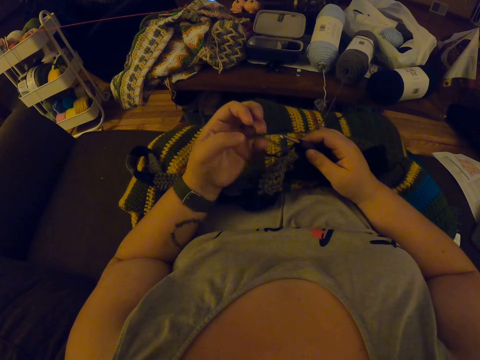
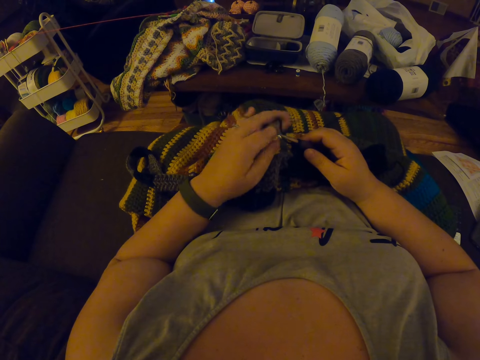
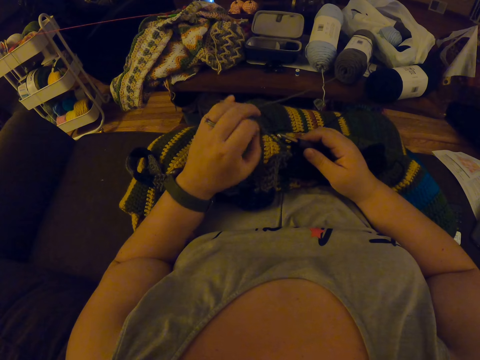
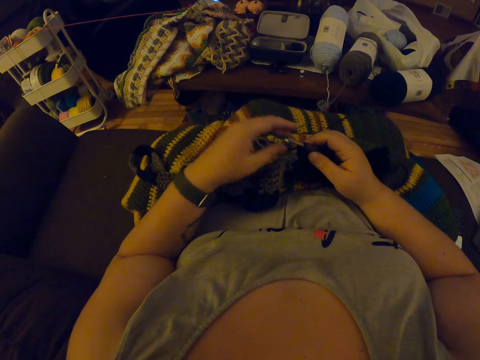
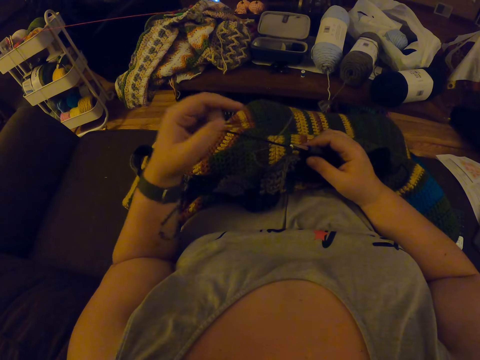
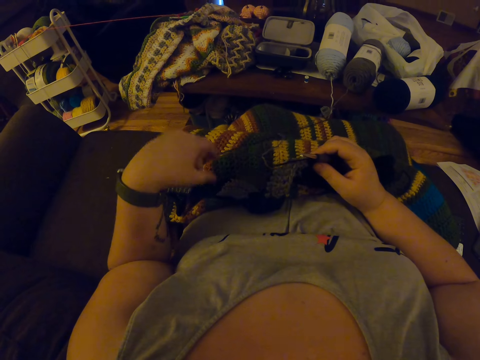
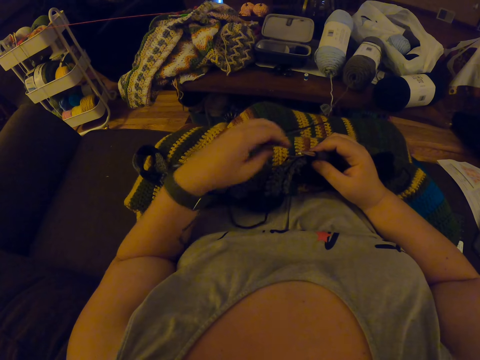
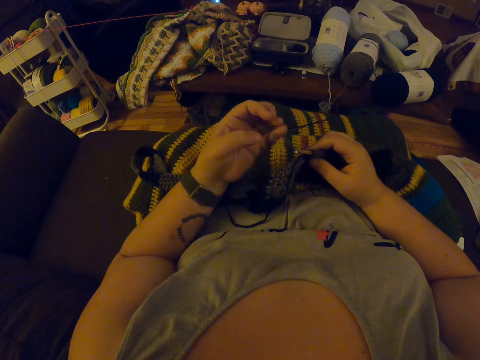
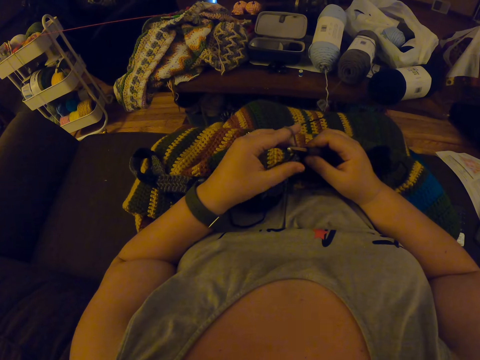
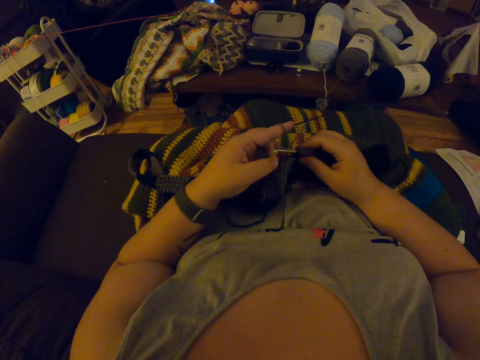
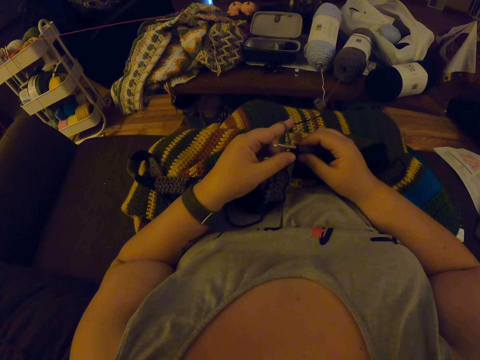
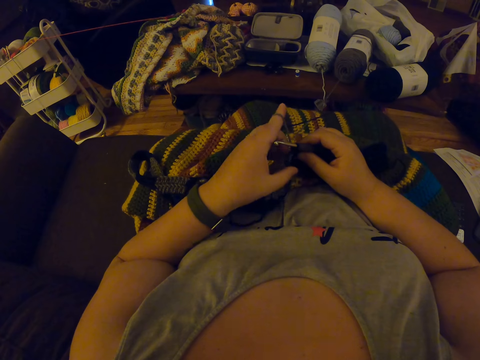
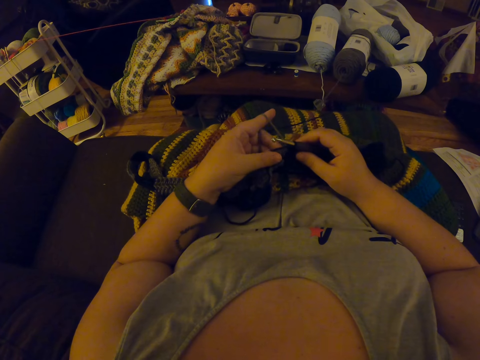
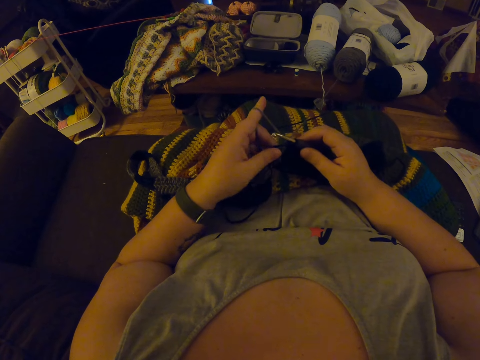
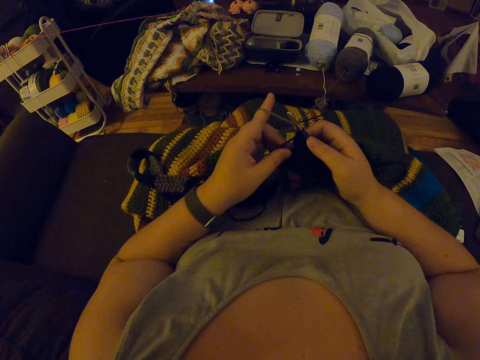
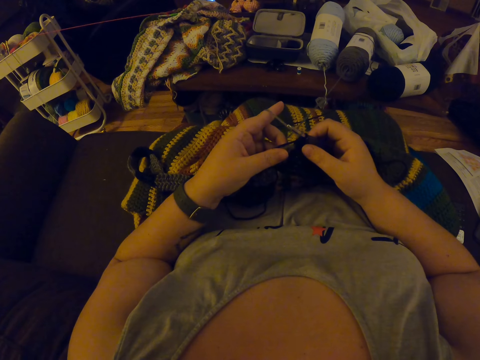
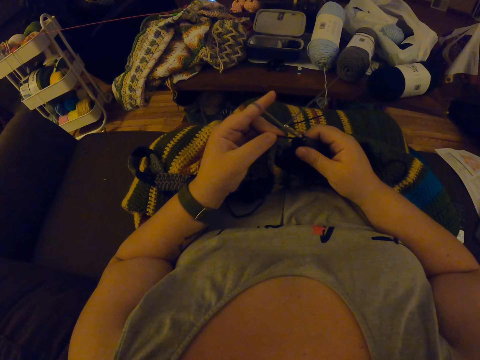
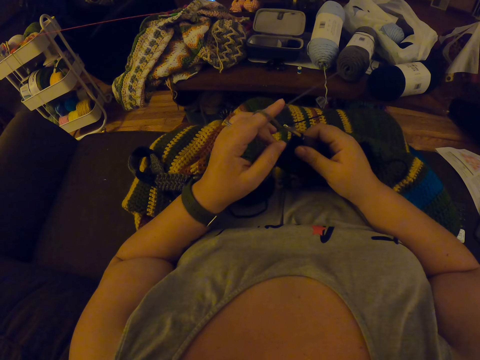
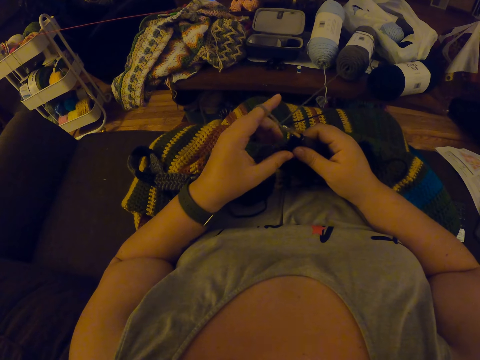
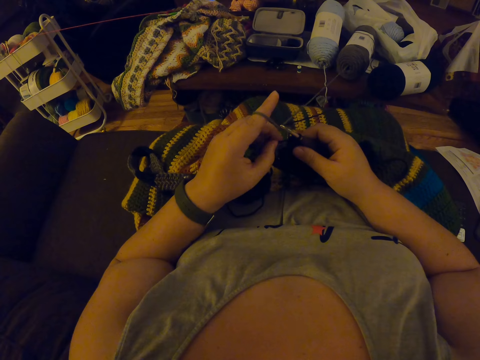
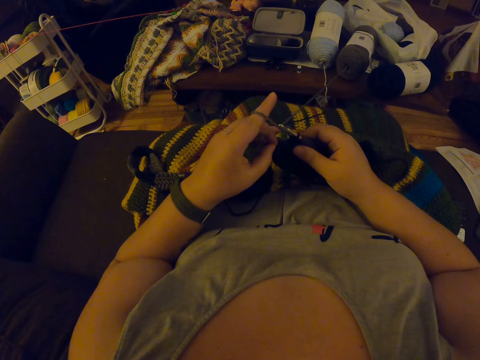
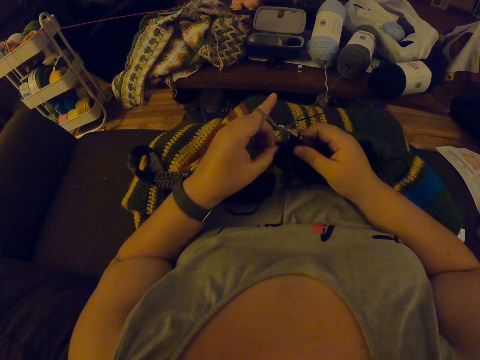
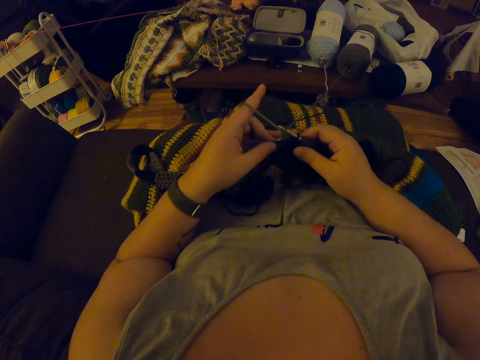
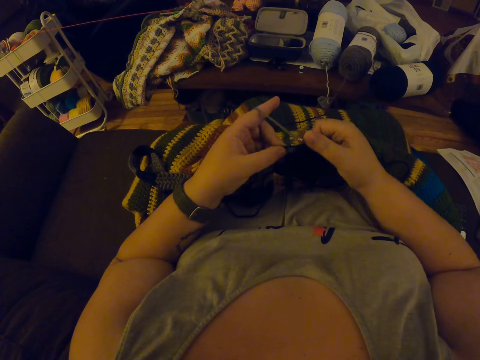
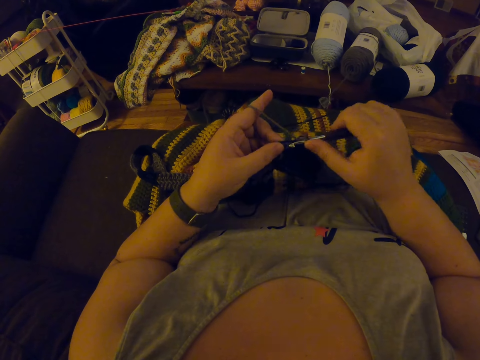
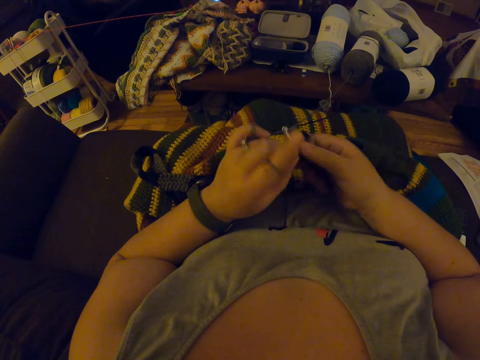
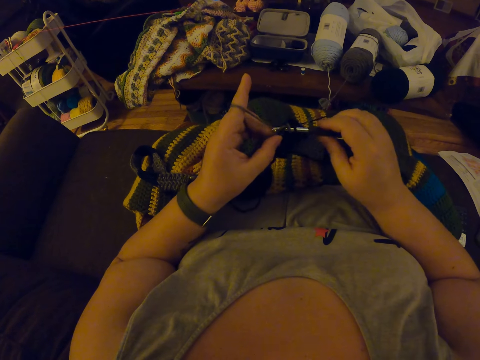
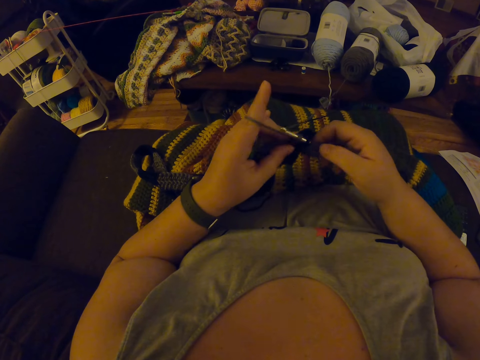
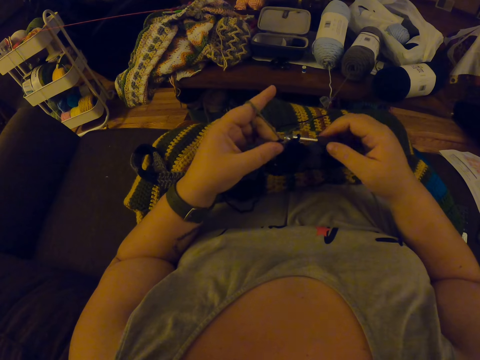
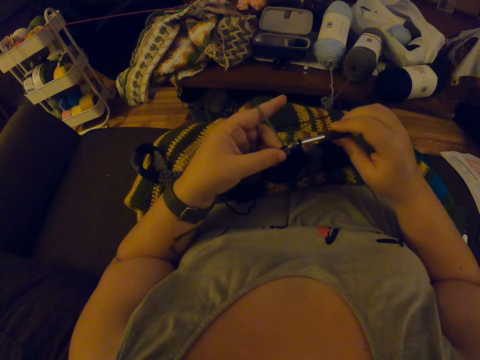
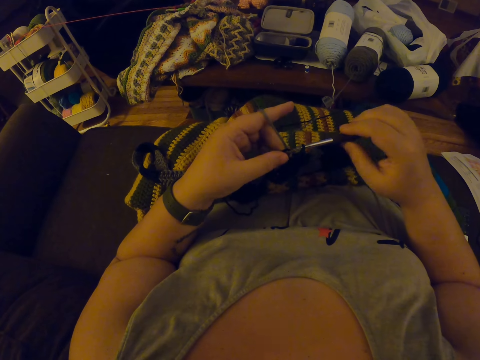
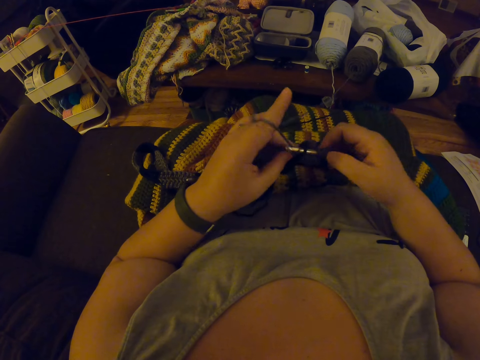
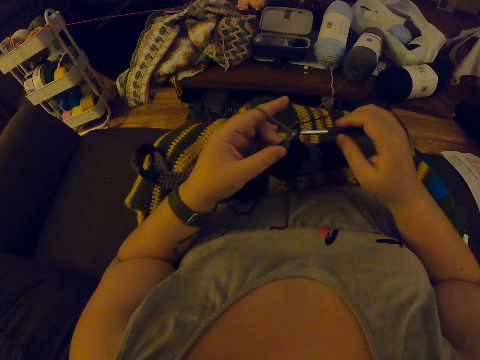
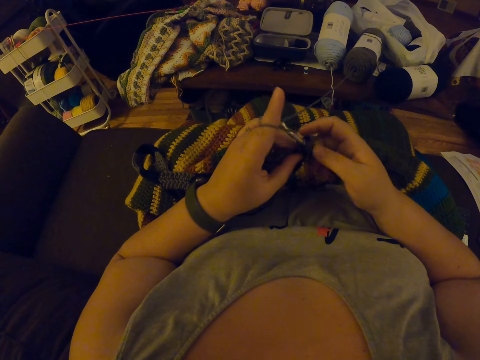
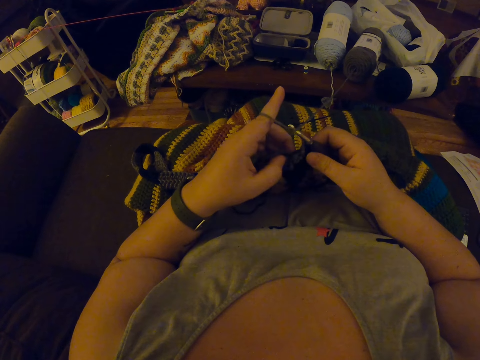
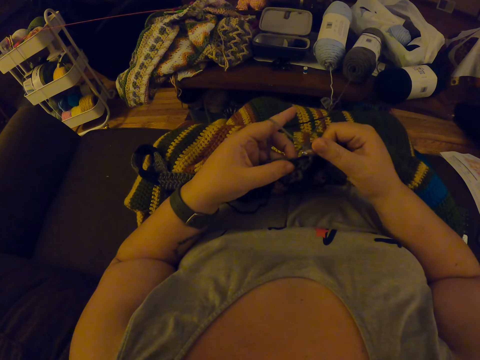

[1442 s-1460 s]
The camera wearer adjusts the yarn with her left fingers. She elongates the weaving thread. She weaves the fabric with a crochet. She crochets with the yarn.

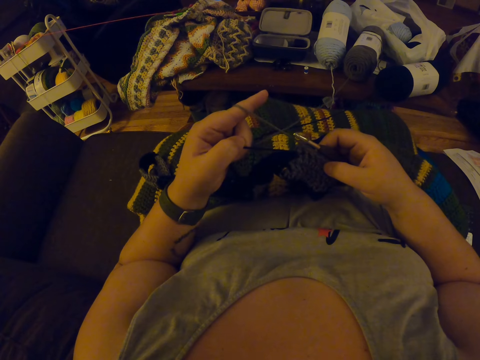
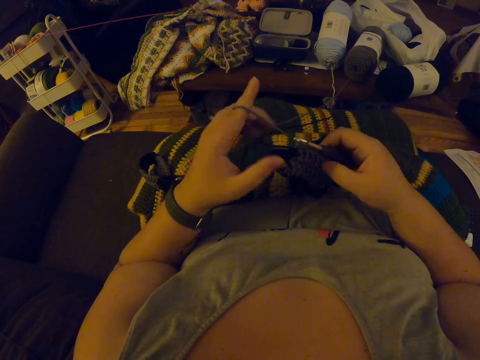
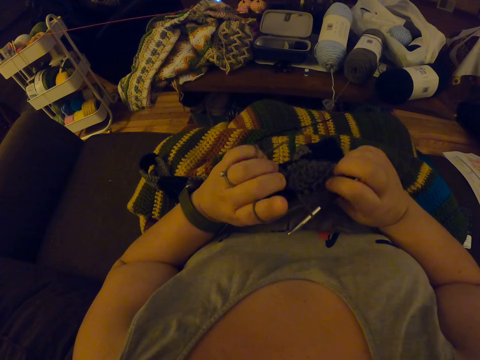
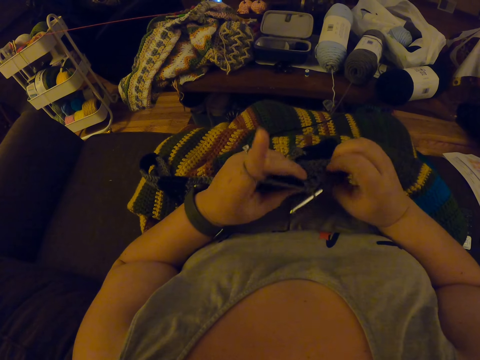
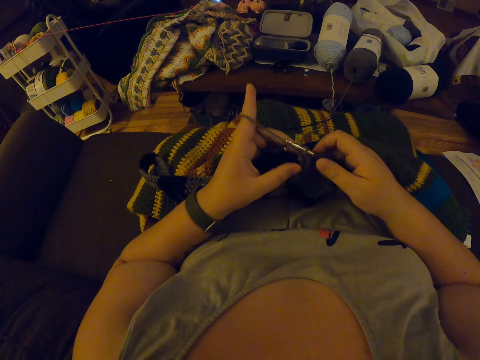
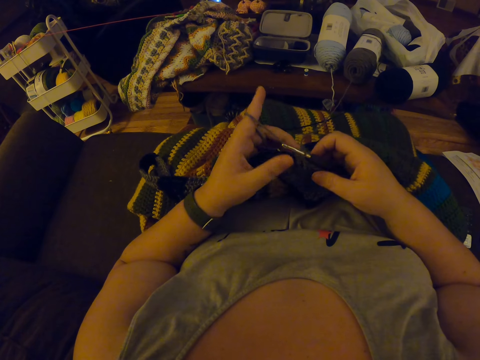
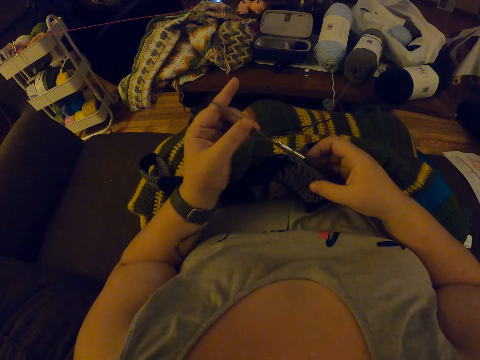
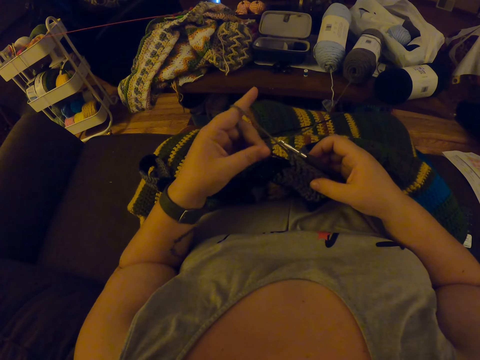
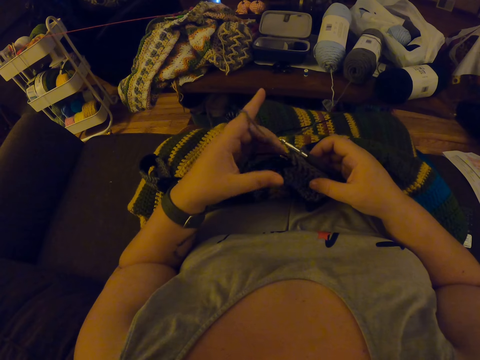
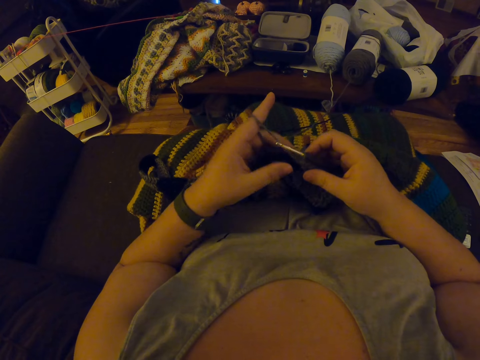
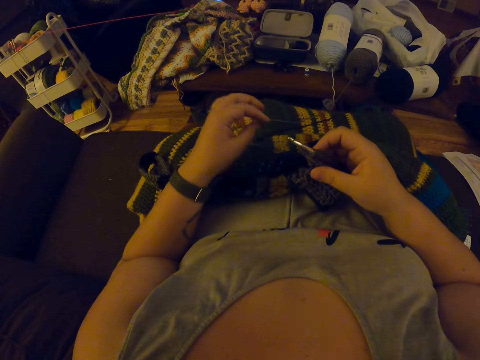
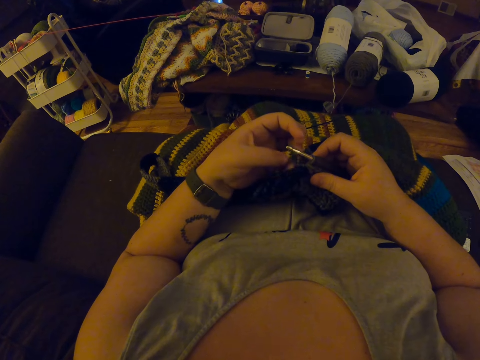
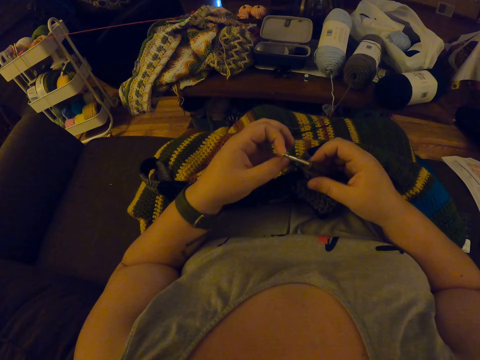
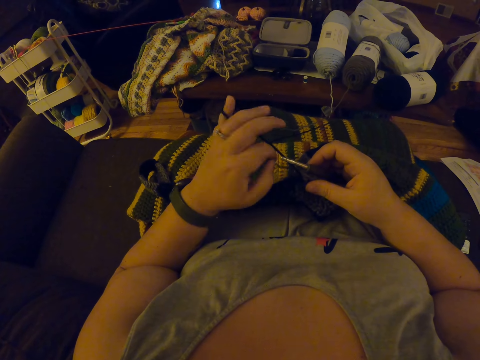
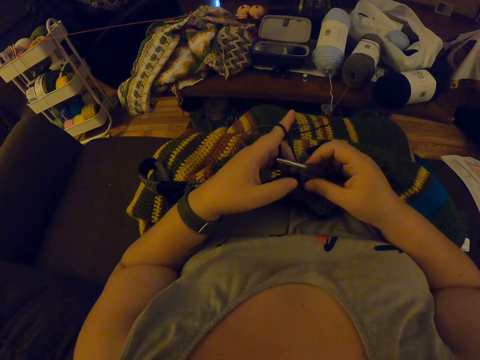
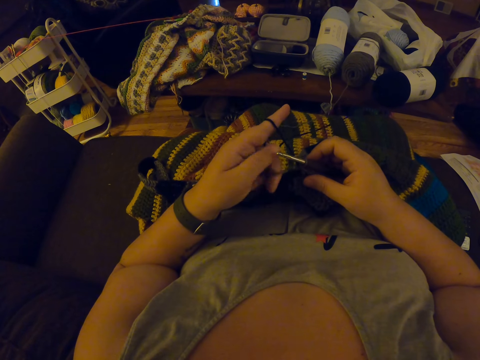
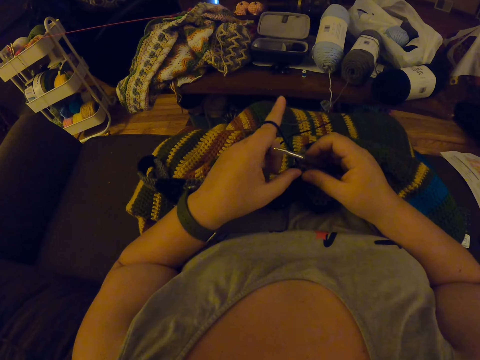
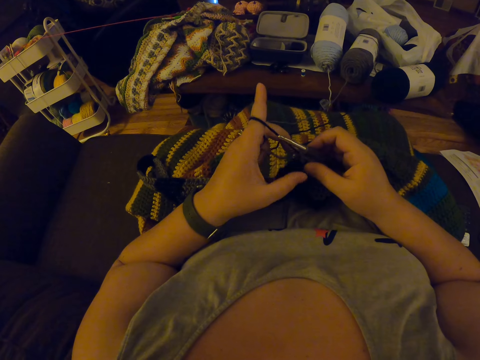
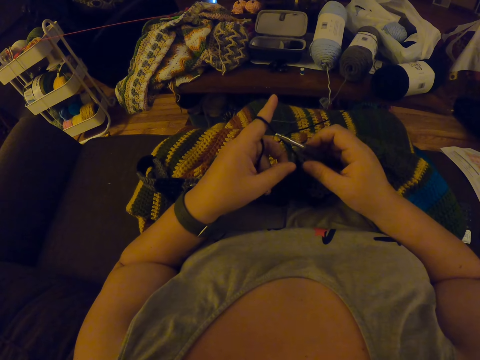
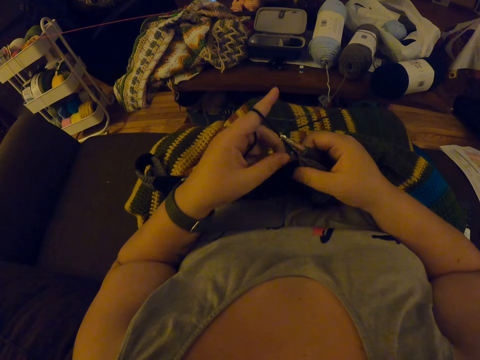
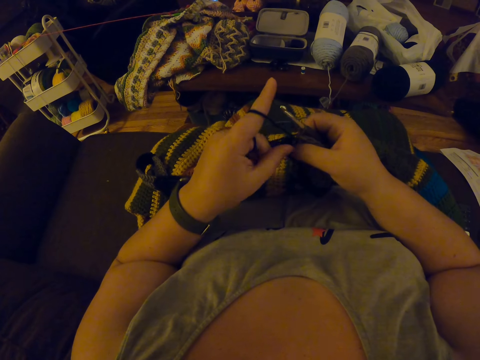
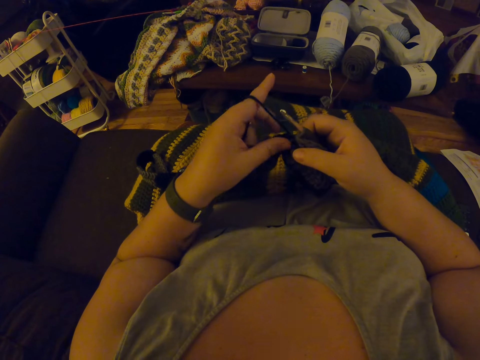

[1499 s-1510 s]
The camera wearer elongates the weaving thread. She adjusts the yarn with her left fingers.
